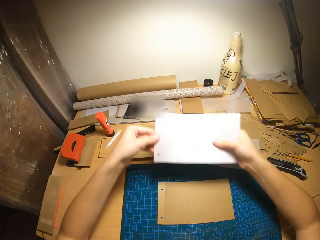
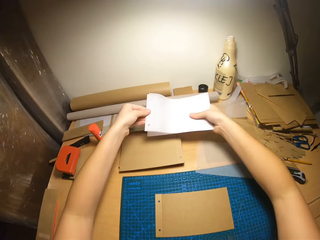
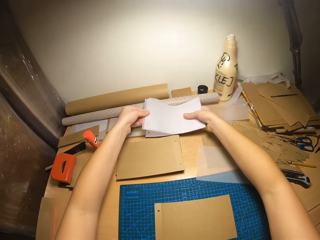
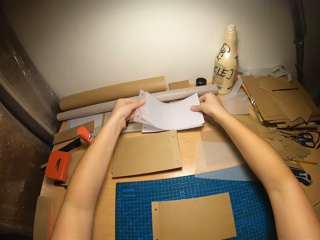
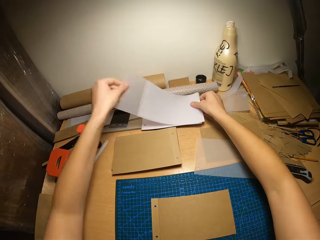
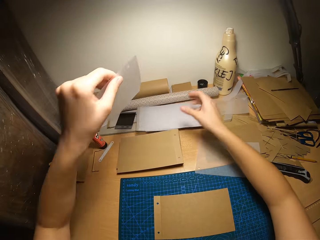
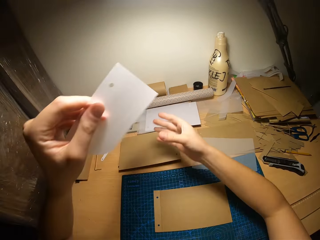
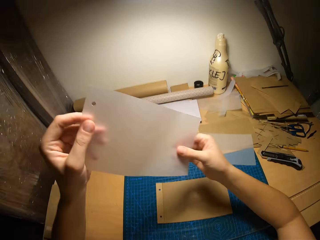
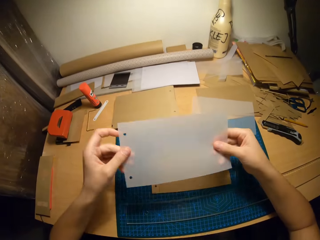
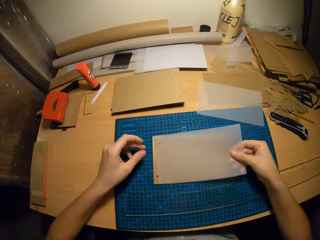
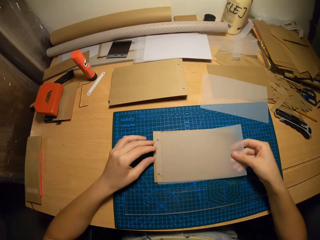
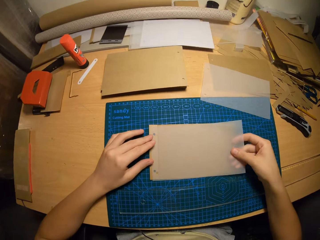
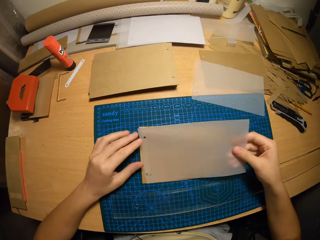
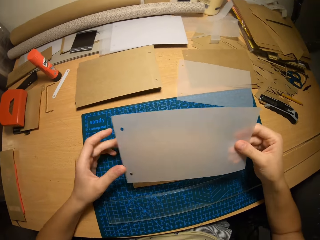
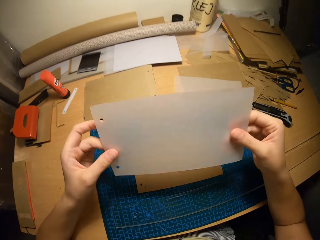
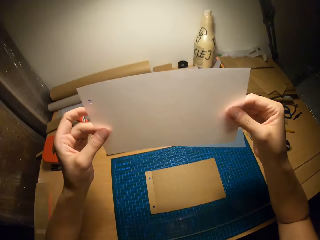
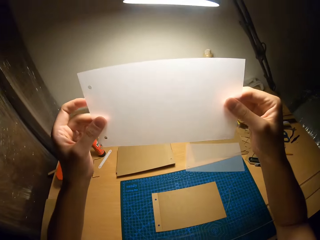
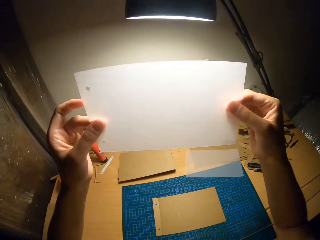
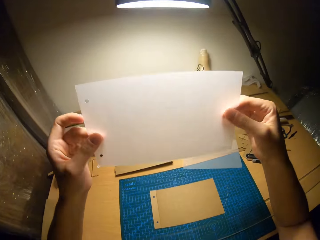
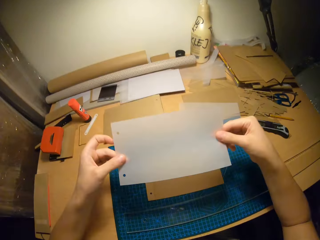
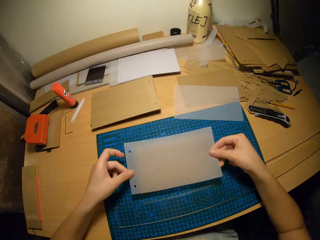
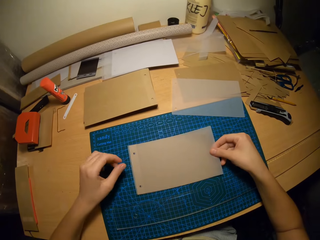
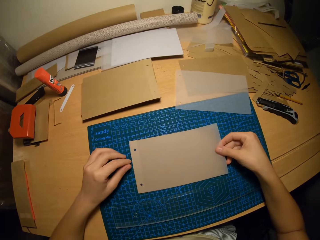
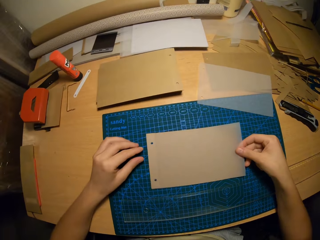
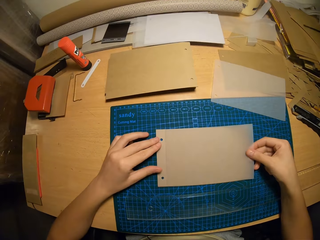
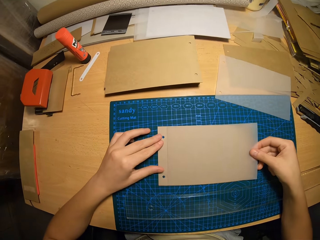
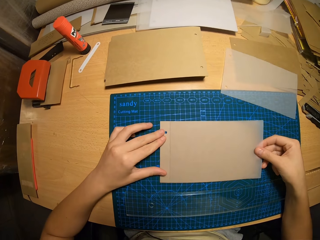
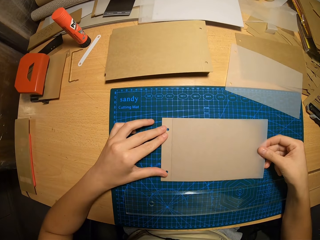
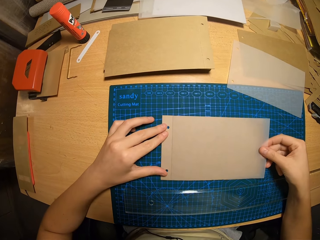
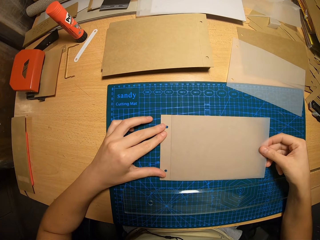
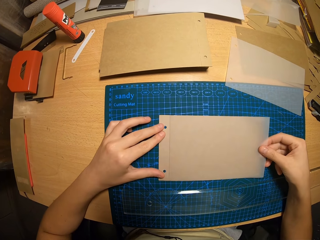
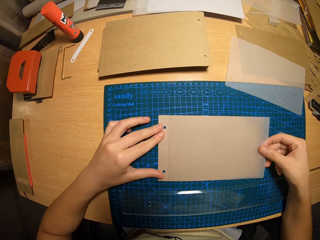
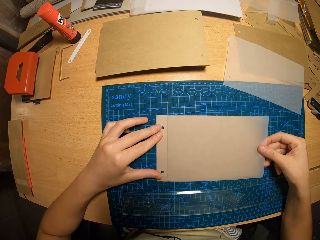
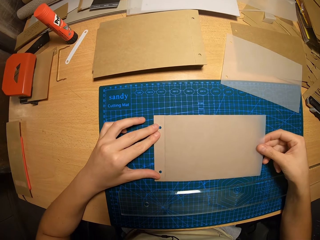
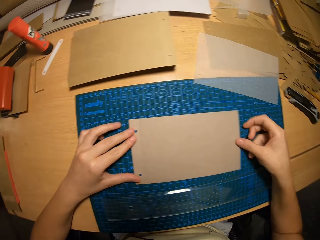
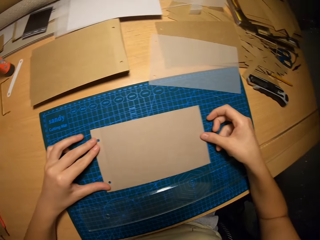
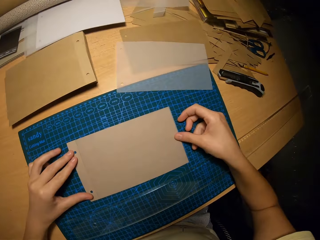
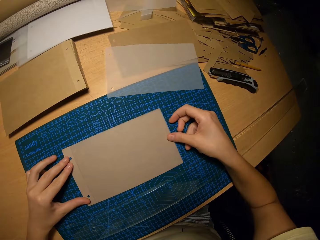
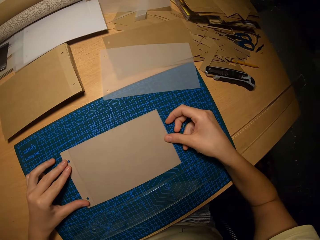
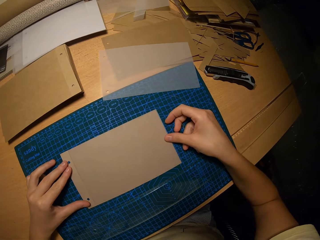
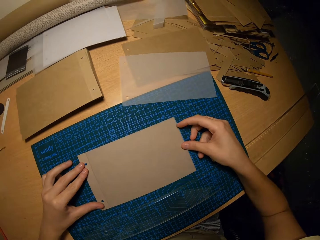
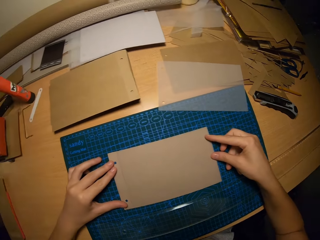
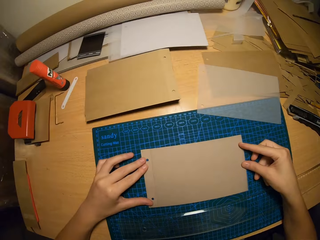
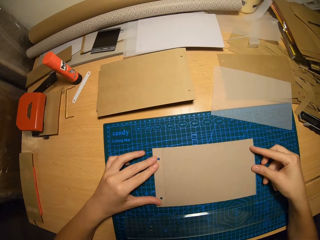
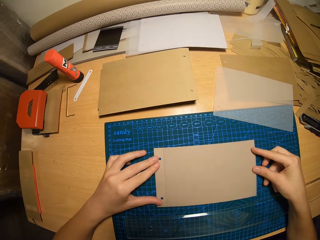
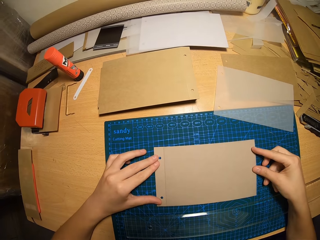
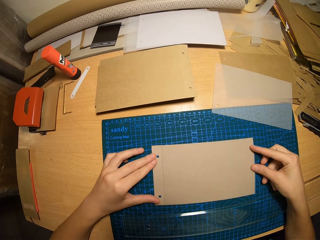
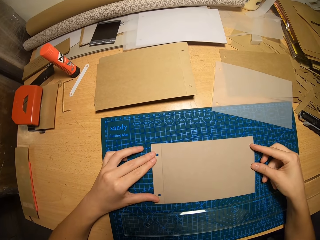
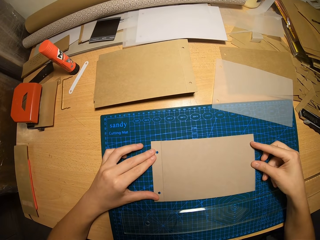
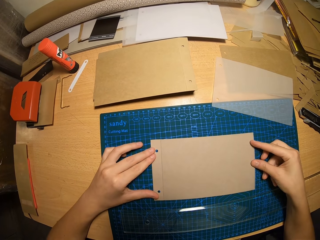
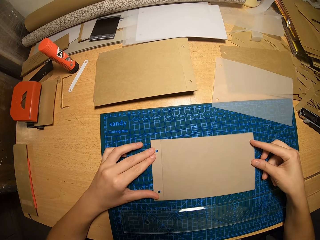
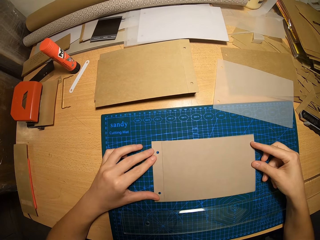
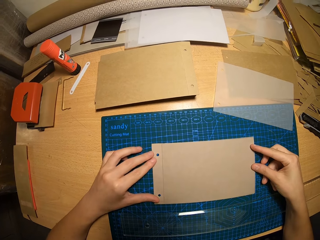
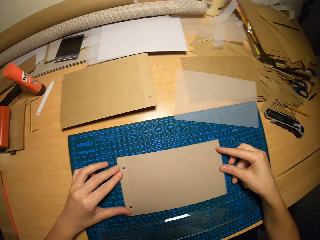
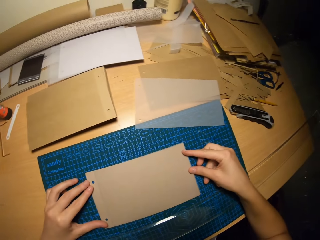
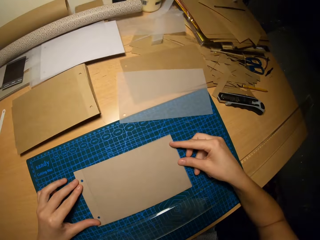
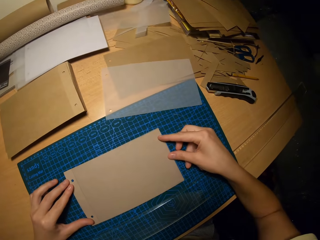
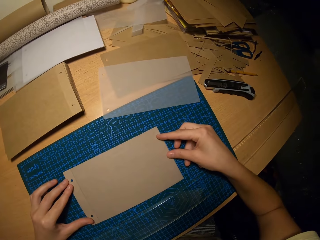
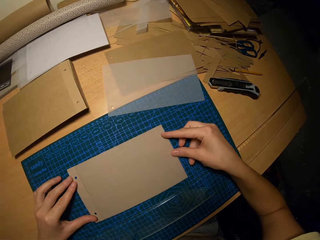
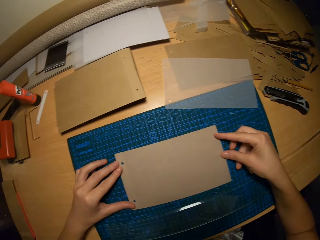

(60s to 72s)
The camera wearer places the paper pieces or PVC bags on the table with her right hand. She removes a paper piece from the paper pieces with her left hand. She holds the paper piece with both hands. She places the paper piece or PVC paper on the cardboard piece or card with her right hand. She raises the paper piece with both hands. She checks the PVC bag under the lights. She places the paper piece on the cardboard piece with both hands. She puts the PVC paper on the card.

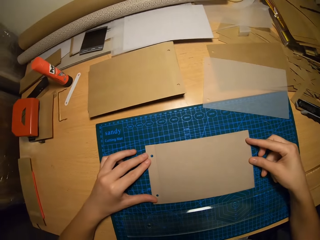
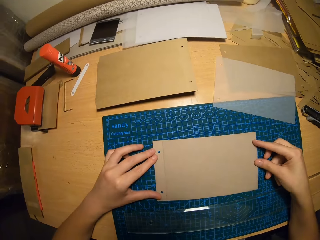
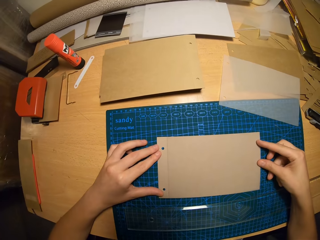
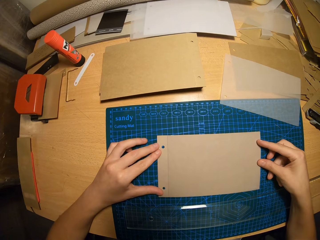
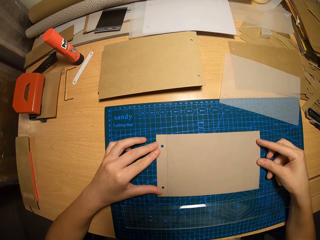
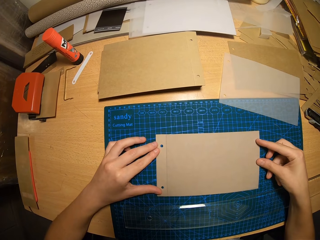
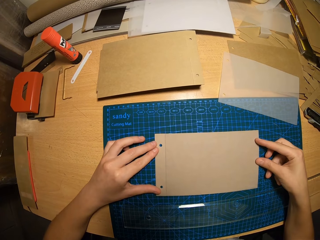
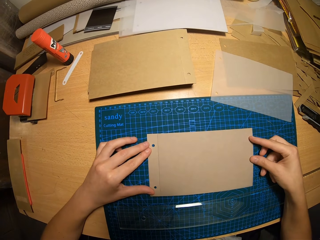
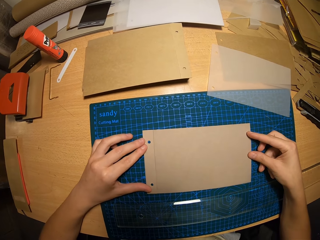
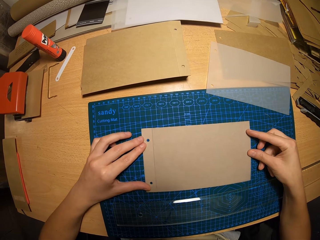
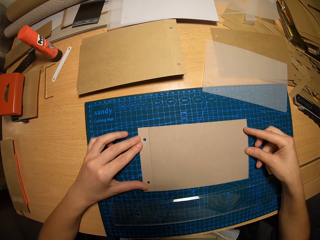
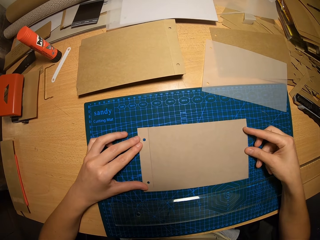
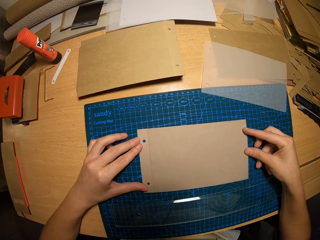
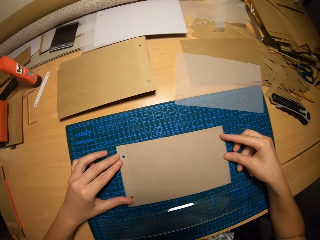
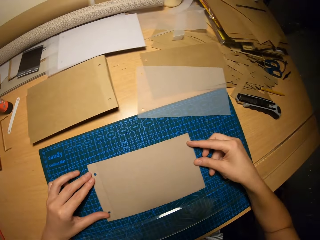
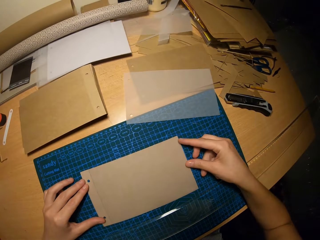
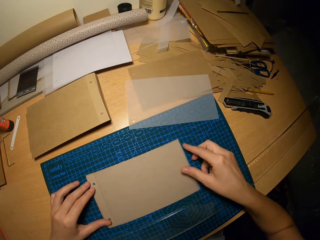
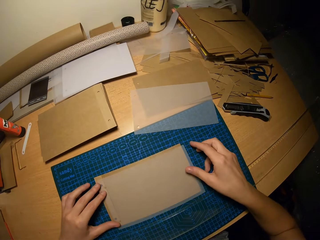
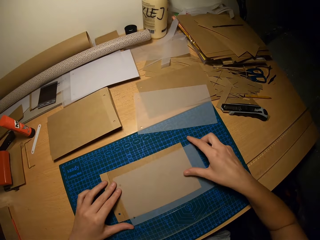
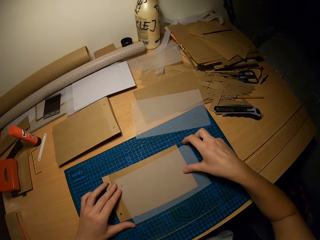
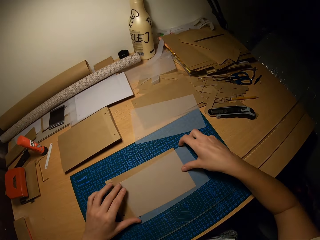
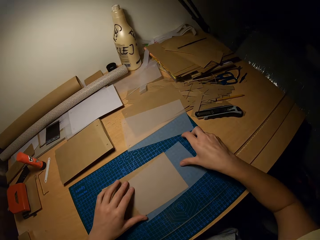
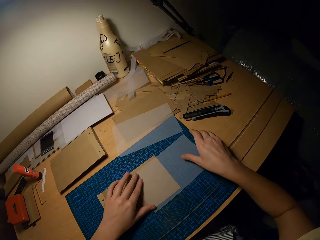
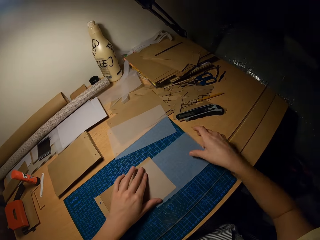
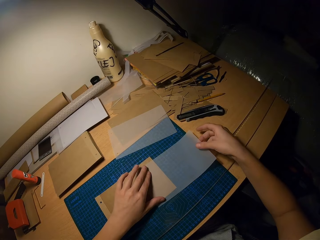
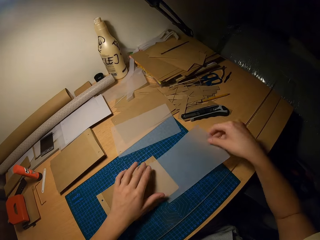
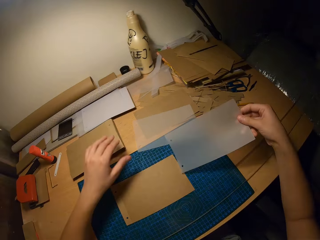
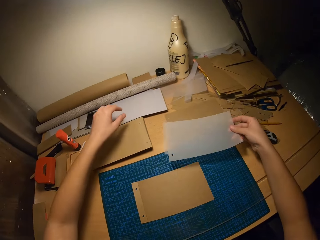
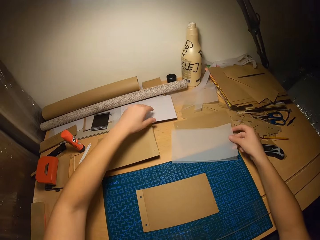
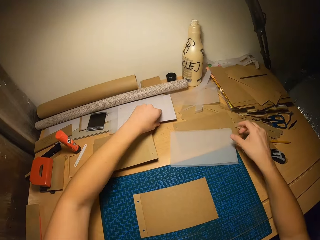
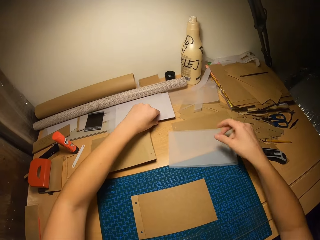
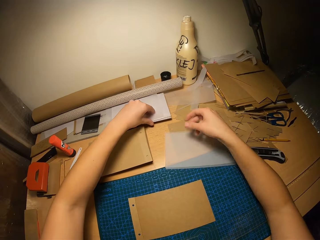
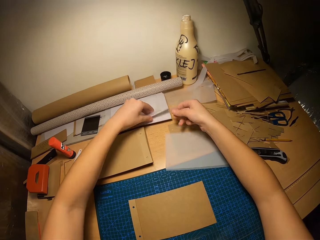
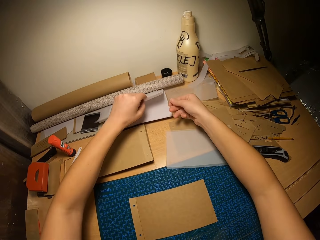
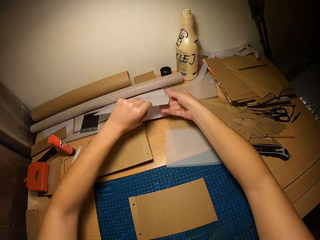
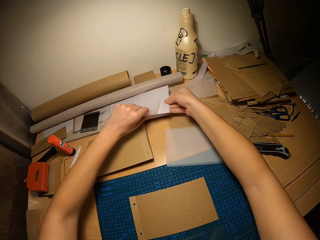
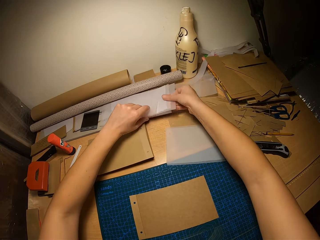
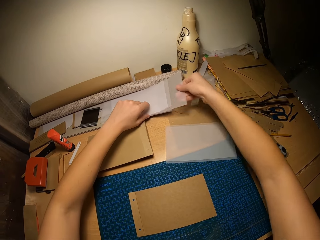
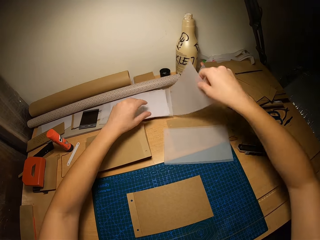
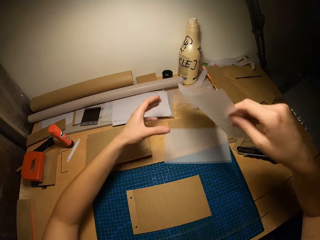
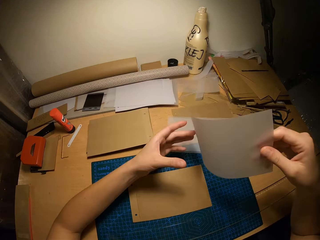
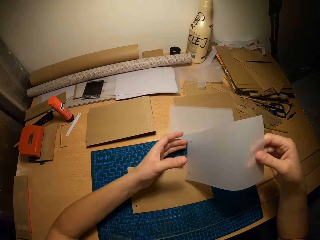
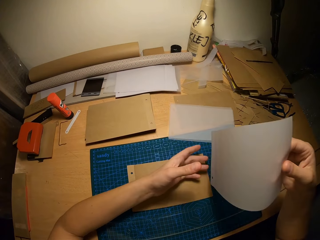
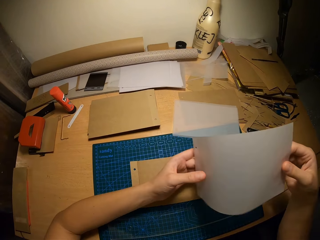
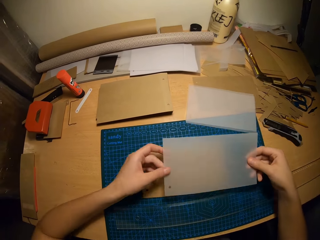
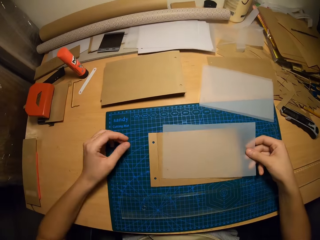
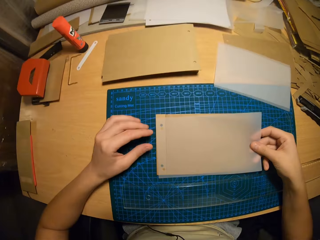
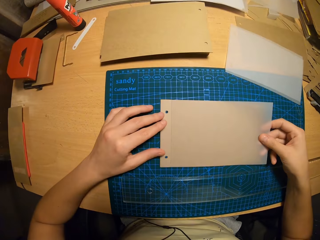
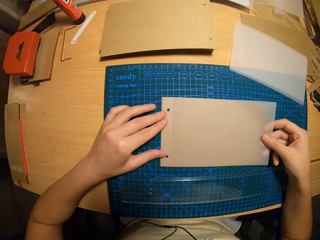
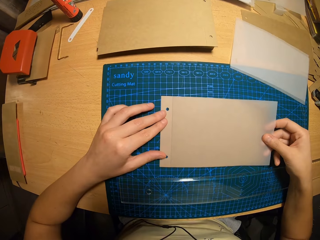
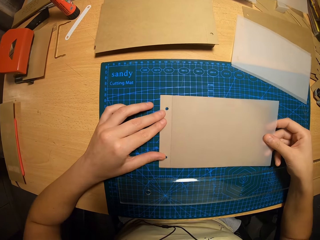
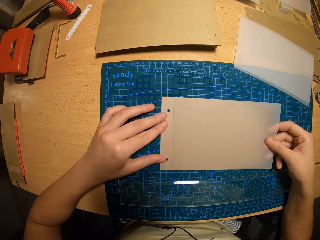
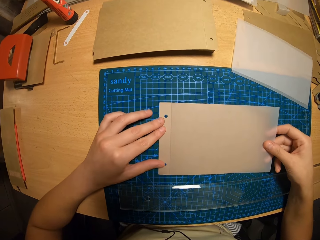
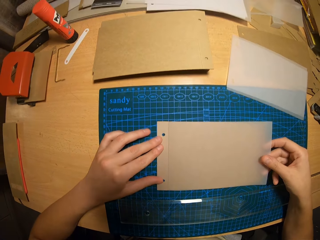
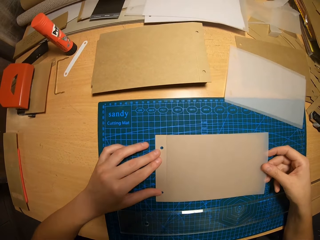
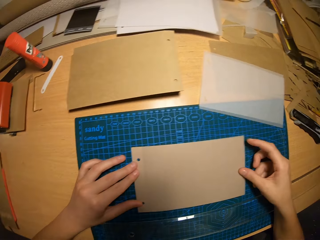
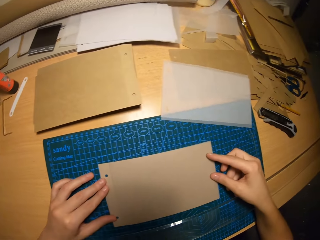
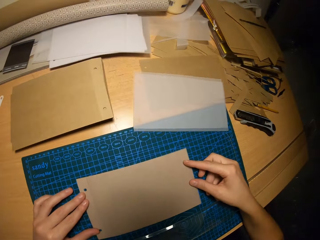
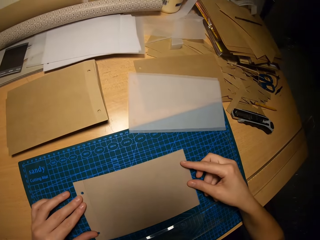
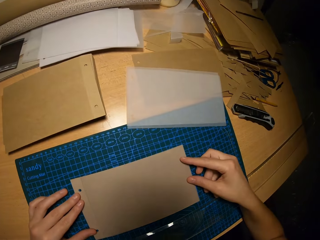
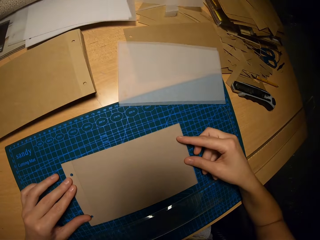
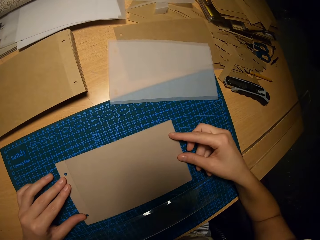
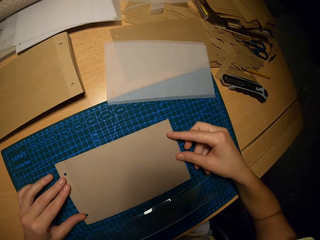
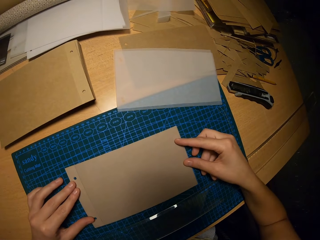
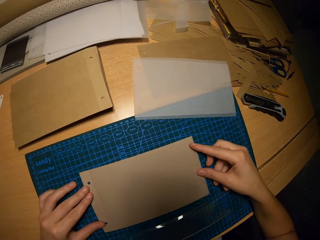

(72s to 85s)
The camera wearer moves the paper piece on the table with both hands. She removes the PVC bag on the card. She places the paper piece on the table with her right hand. She raises the paper pieces with her left hand. She removes a paper piece from the paper pieces with her right hand. She holds the paper piece with both hands. She places the paper piece on the cardboard piece with her right hand.
